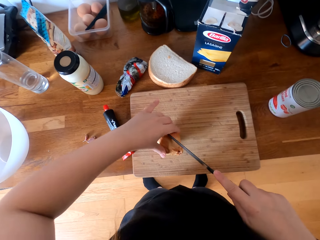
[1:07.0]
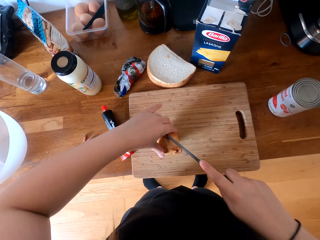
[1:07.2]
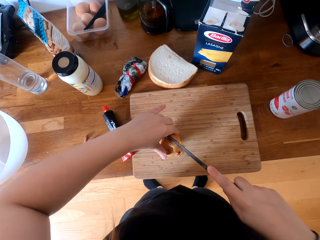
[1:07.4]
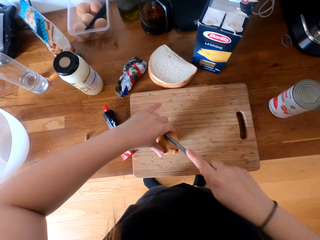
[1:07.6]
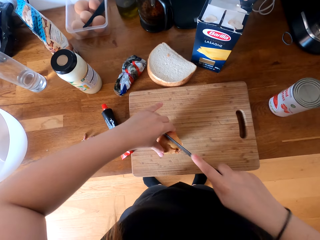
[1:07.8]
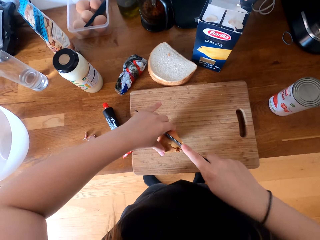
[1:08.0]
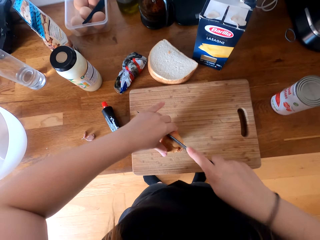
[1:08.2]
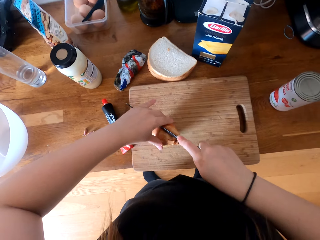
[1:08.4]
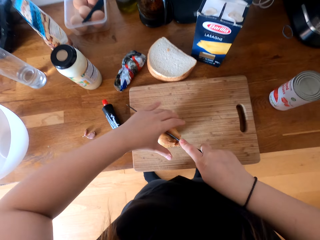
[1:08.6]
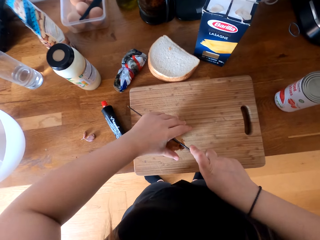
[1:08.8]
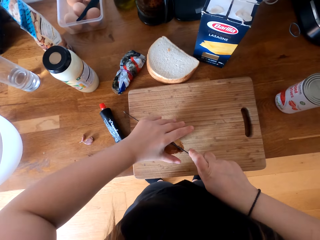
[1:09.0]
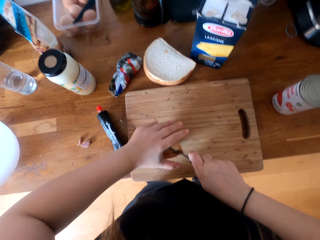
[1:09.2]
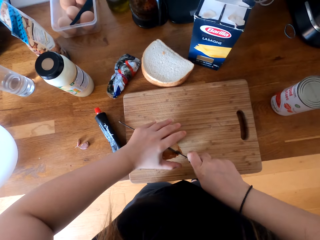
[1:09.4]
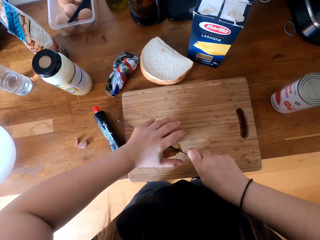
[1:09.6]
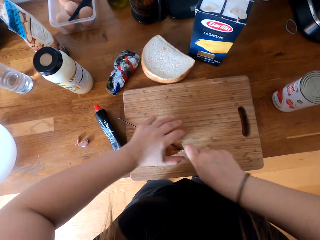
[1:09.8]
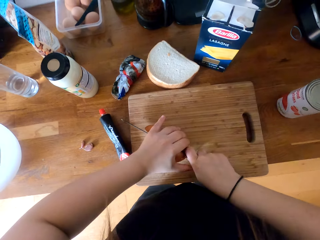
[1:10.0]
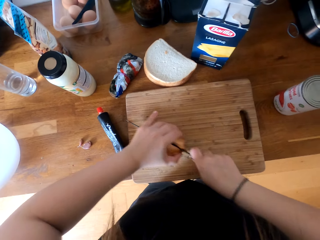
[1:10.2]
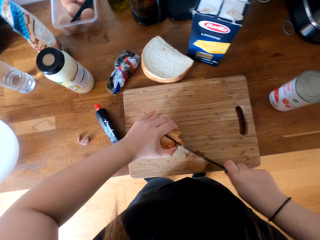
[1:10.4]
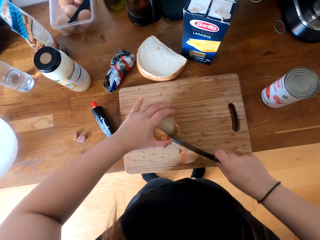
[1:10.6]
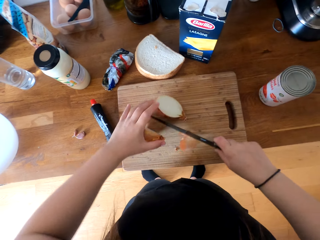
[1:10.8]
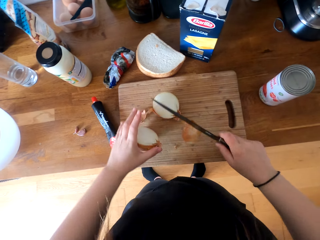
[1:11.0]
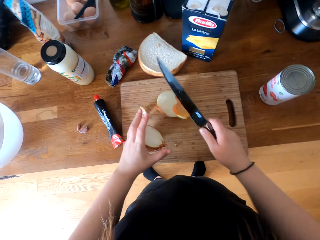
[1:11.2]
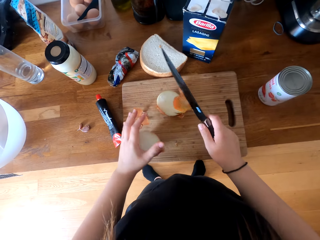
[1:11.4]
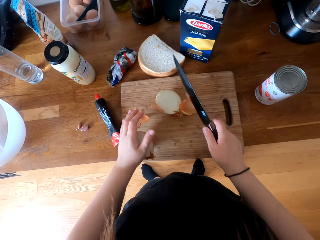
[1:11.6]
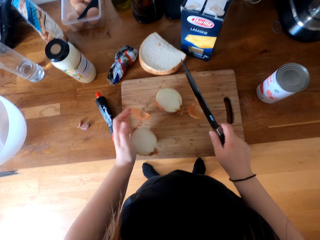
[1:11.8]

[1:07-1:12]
The camera wearer cuts the onion.

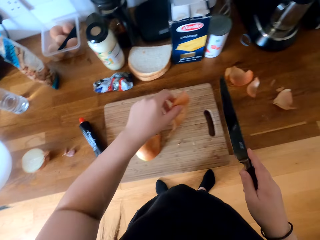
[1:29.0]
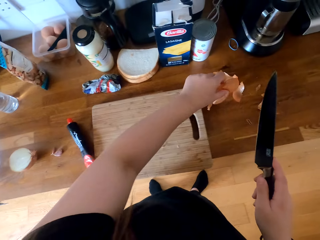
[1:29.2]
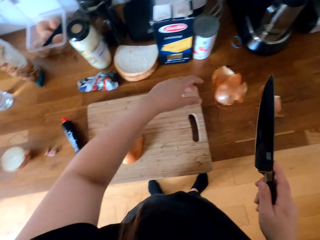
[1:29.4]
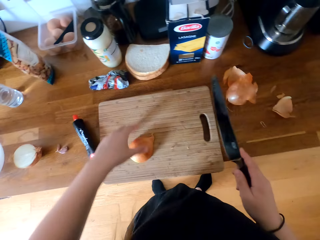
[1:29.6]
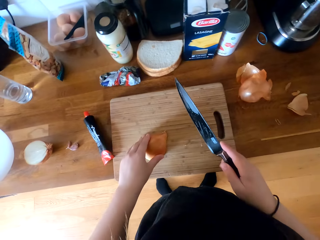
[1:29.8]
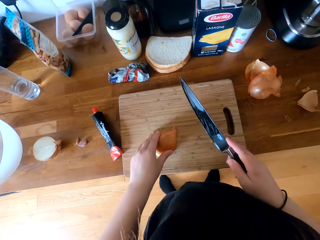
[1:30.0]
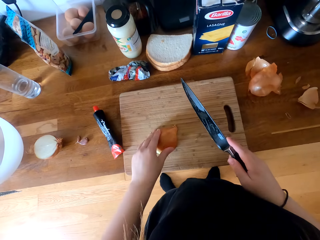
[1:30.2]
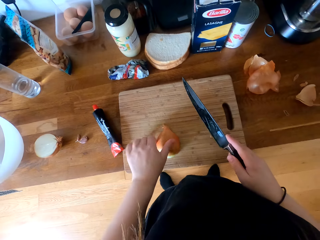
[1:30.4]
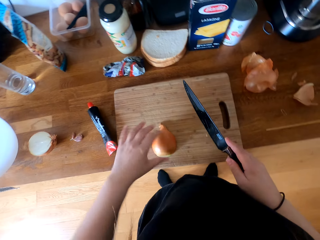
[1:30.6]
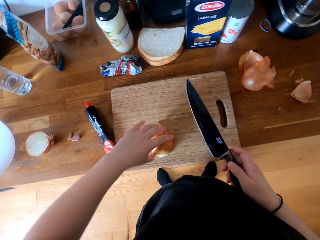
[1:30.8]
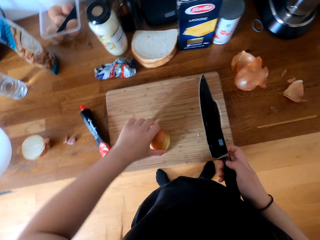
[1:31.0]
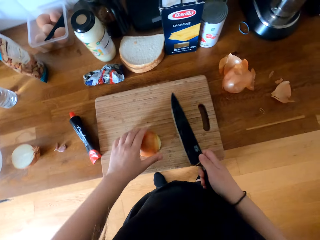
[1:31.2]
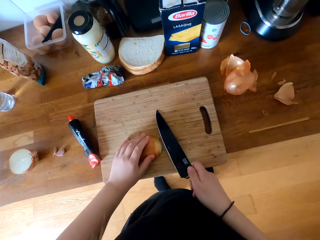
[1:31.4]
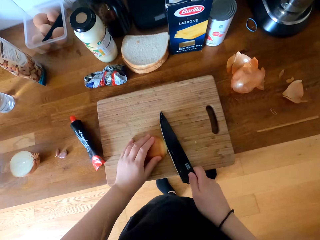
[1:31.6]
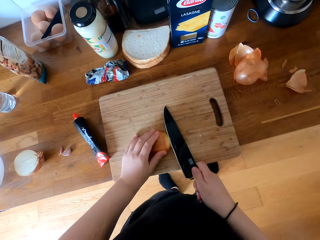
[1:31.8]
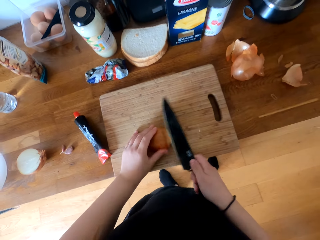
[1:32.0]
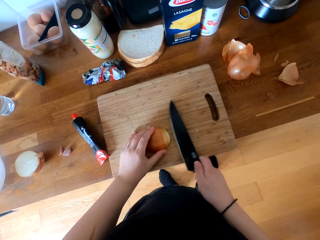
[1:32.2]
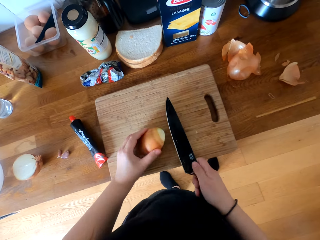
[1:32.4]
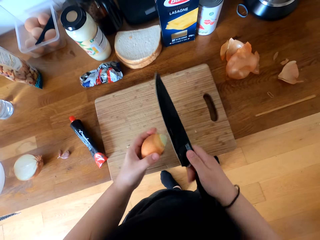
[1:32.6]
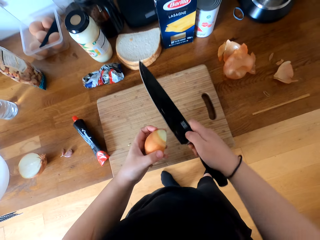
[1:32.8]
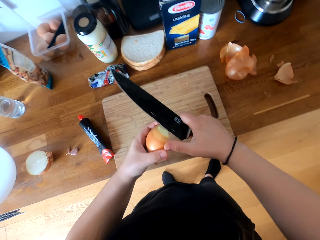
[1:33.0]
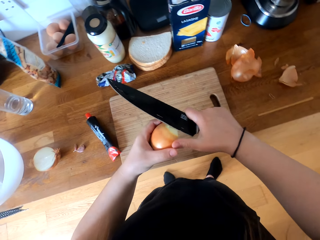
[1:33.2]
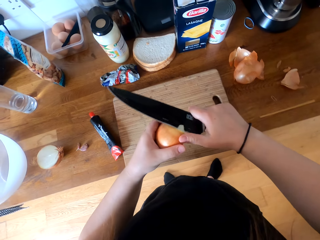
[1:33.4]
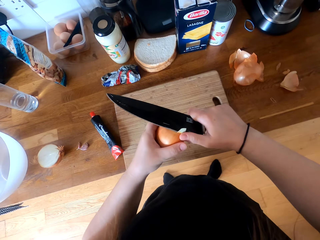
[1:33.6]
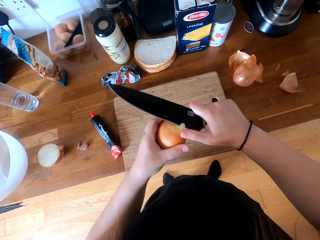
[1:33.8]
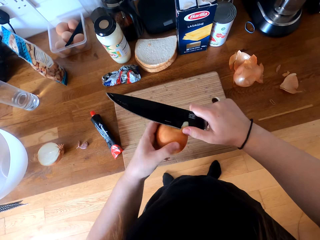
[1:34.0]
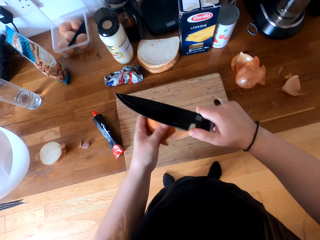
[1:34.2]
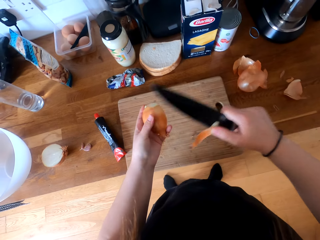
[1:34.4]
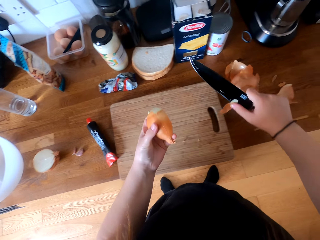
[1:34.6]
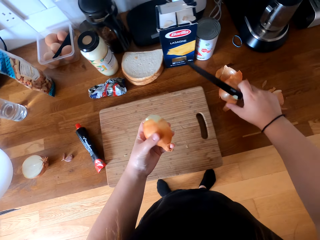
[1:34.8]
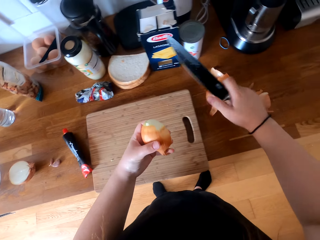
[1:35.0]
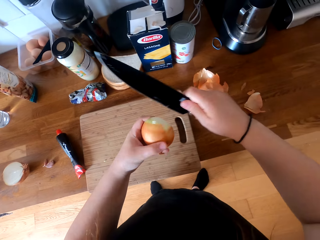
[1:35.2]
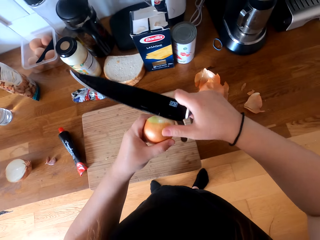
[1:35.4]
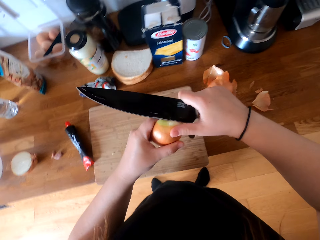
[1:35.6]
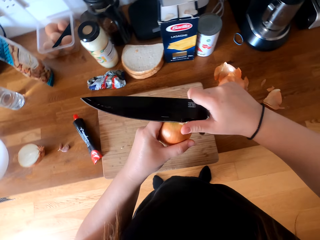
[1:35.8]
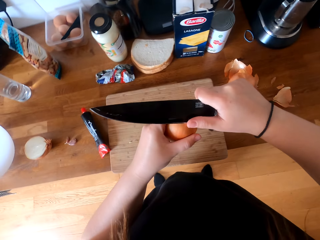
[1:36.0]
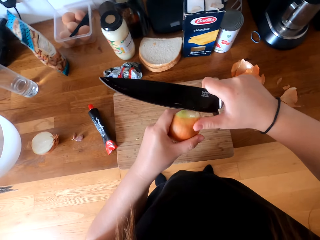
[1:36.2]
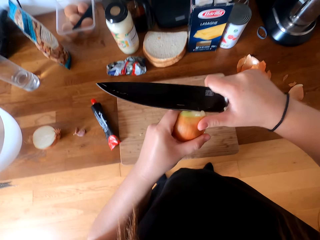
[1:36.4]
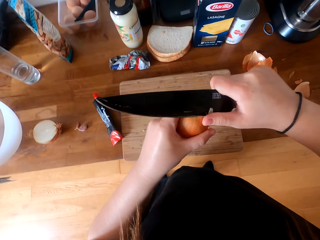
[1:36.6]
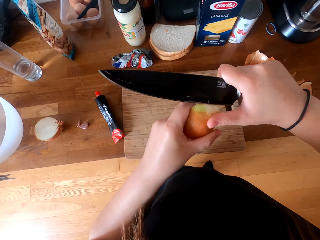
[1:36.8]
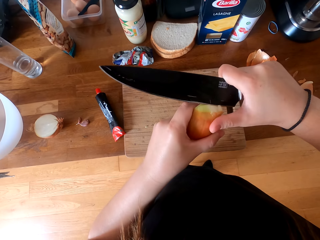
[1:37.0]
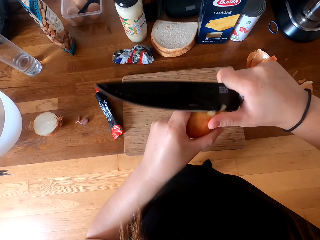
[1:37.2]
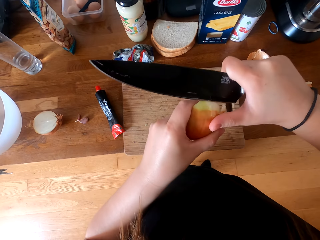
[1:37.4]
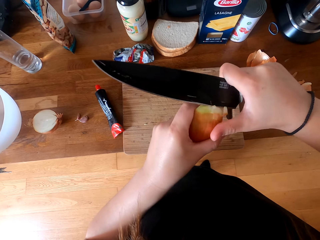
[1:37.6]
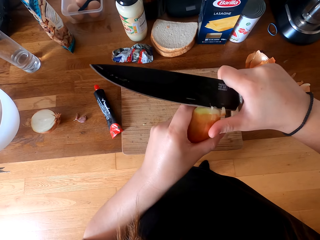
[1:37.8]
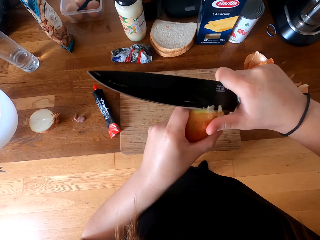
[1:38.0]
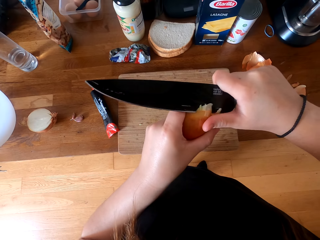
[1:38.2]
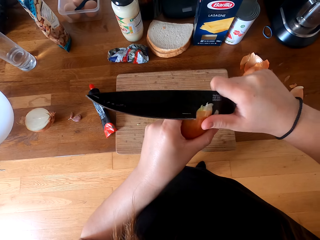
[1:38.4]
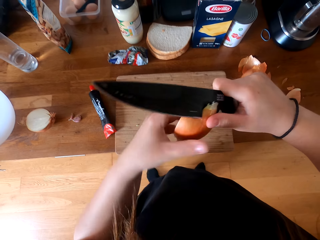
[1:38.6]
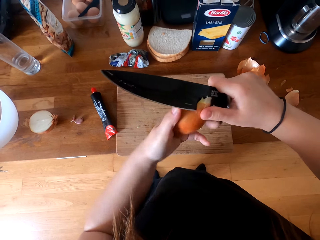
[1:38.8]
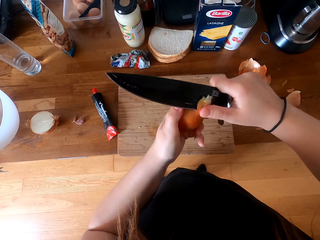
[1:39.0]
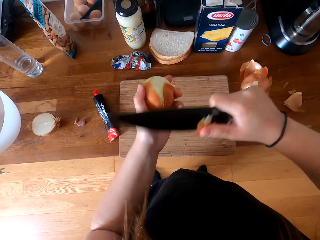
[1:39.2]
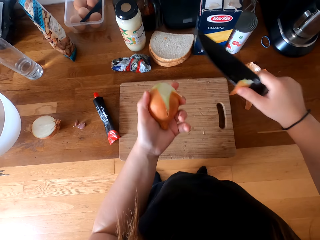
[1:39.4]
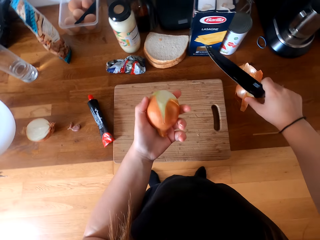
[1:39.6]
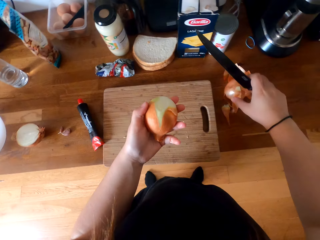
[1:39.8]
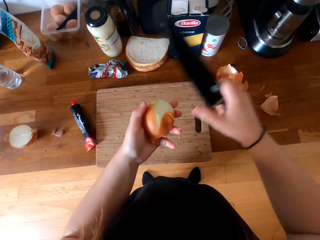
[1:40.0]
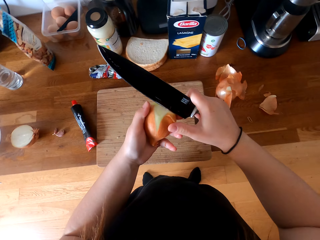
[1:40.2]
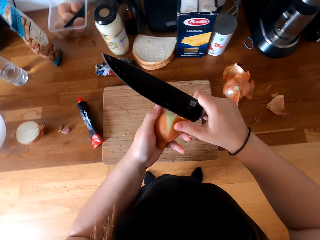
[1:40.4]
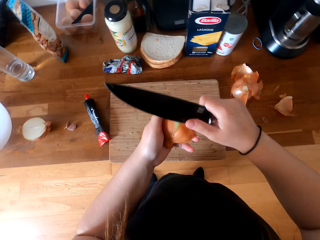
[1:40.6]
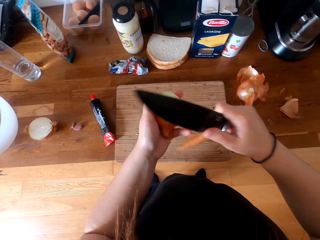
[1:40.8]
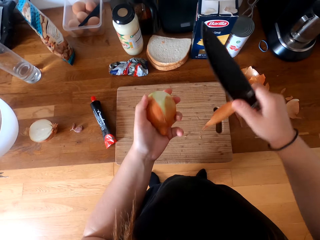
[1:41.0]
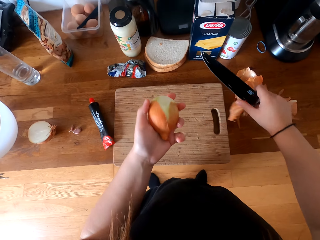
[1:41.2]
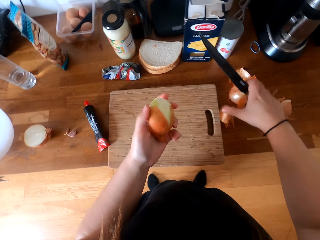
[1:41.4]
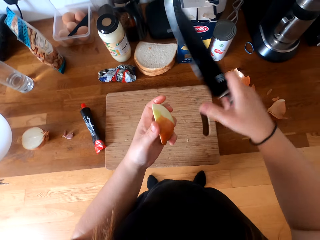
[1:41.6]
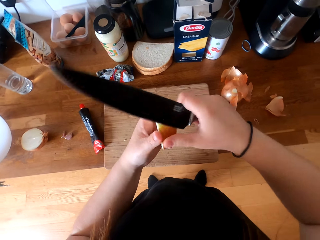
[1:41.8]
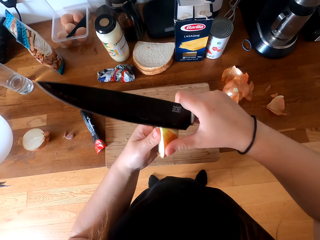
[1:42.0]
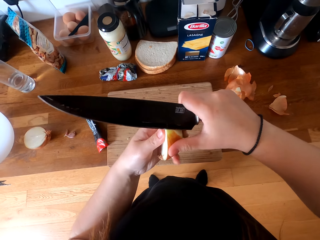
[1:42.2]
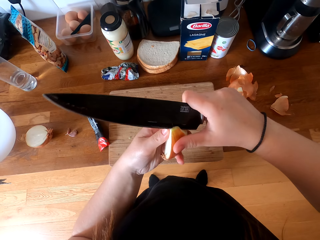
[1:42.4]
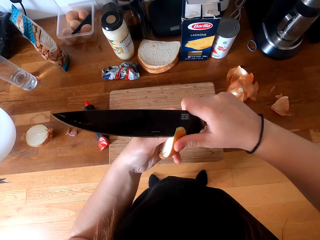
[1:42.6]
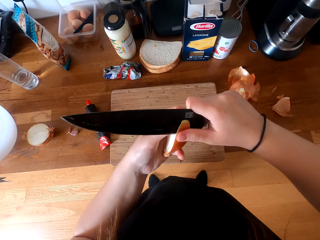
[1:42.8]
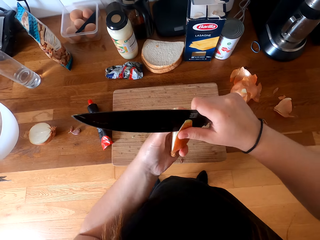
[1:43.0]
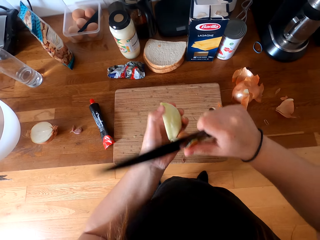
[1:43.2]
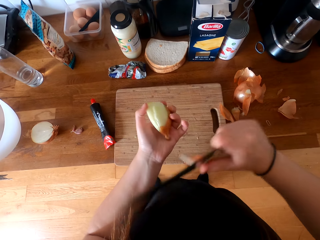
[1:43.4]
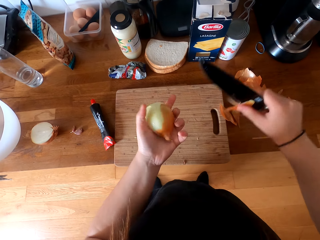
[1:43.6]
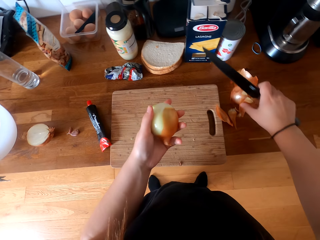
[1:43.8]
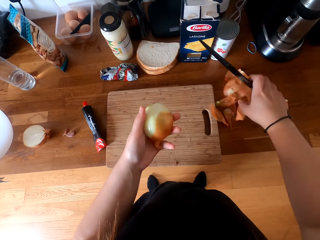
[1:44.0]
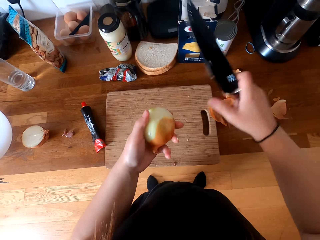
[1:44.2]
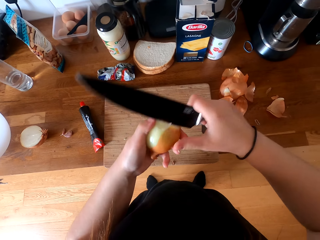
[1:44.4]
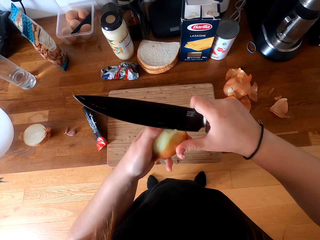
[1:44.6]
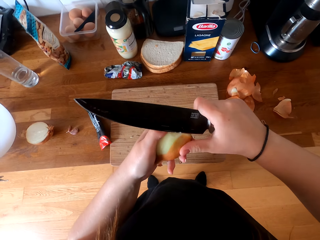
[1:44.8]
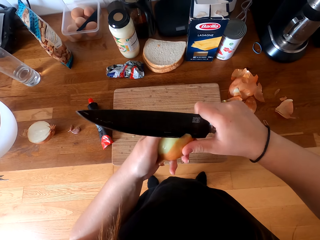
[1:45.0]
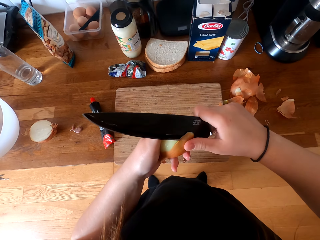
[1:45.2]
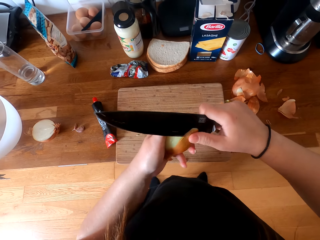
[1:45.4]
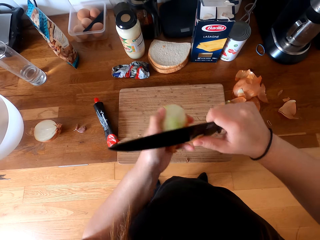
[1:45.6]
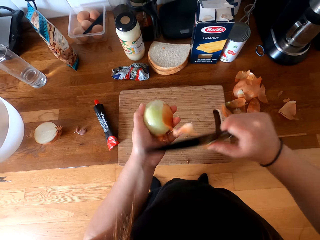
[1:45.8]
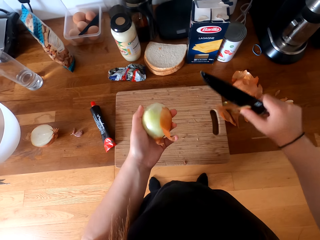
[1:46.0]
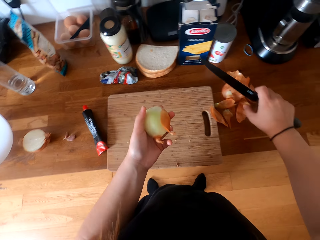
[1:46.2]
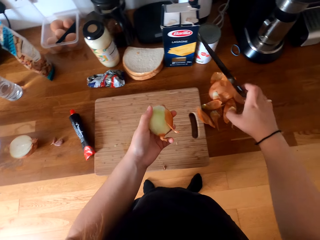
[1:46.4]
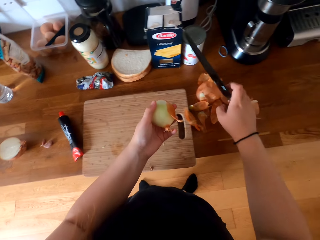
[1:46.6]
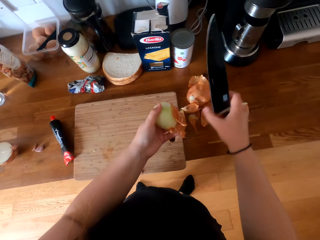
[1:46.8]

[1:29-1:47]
The camera wearer puts onion waste on the table. They cut the onion with a knife. They remove the outer cover of the onion.
